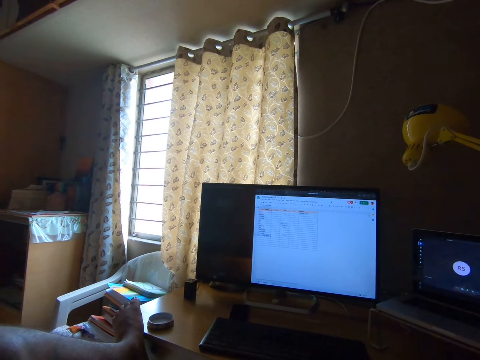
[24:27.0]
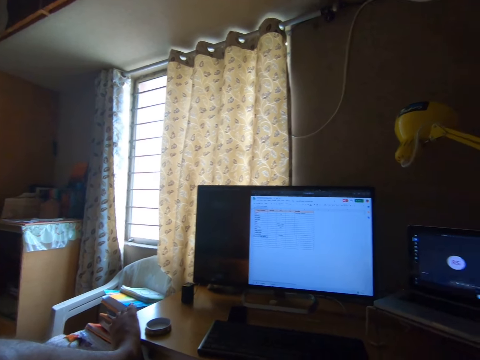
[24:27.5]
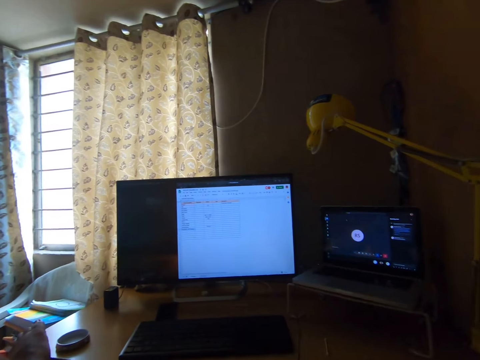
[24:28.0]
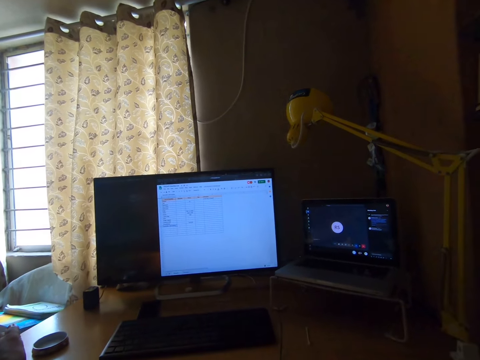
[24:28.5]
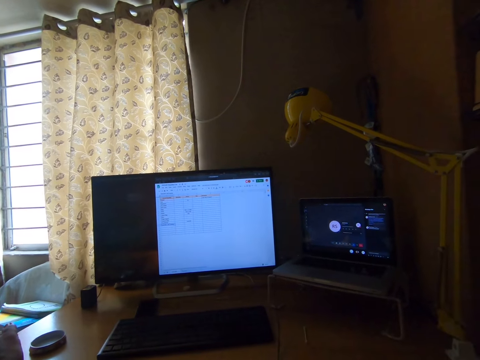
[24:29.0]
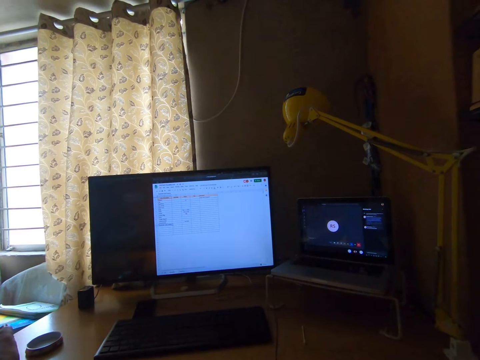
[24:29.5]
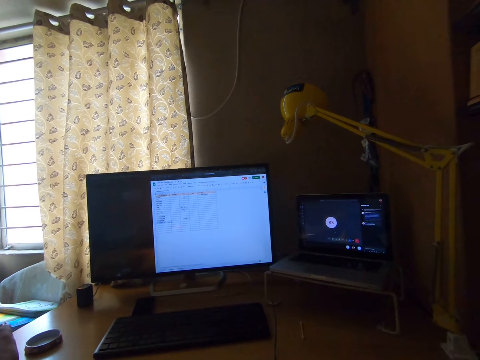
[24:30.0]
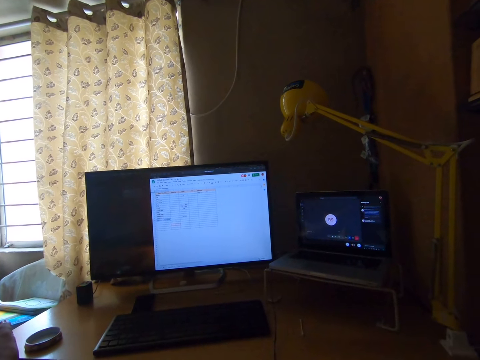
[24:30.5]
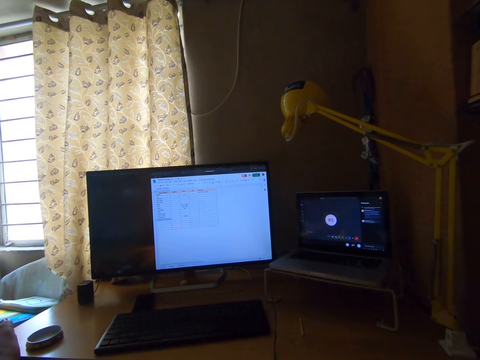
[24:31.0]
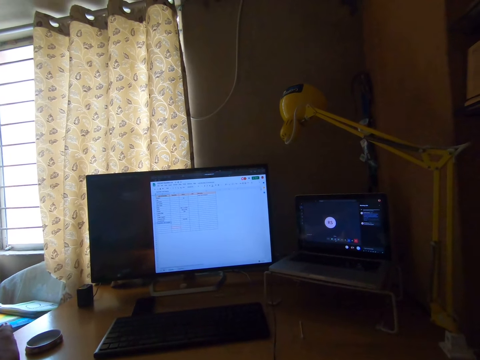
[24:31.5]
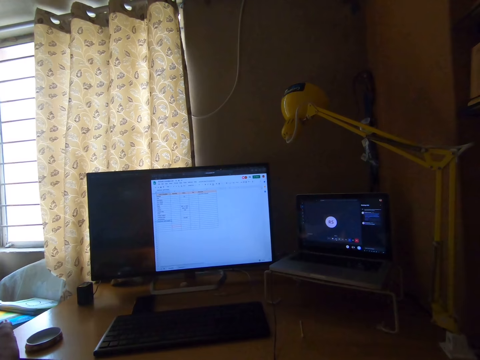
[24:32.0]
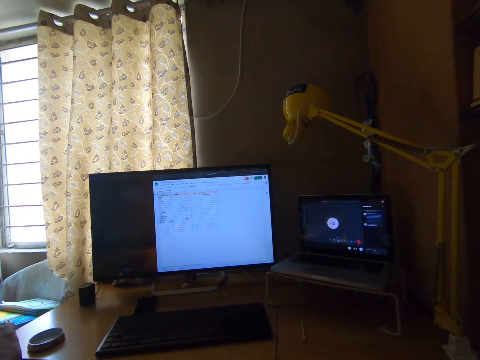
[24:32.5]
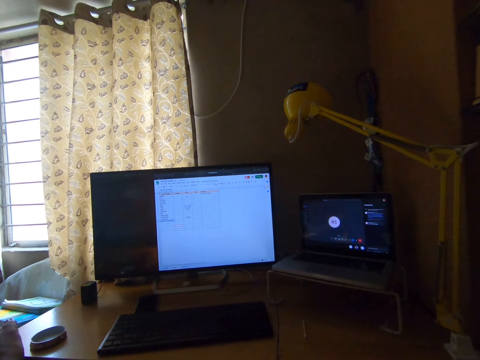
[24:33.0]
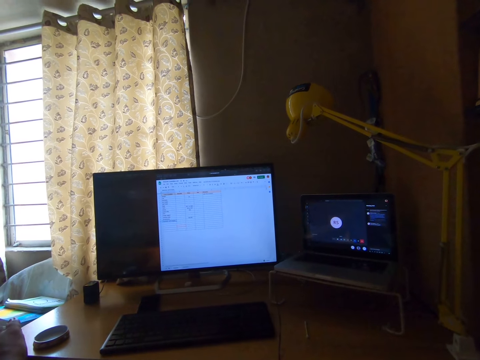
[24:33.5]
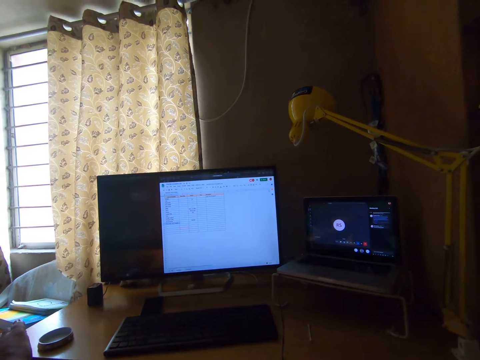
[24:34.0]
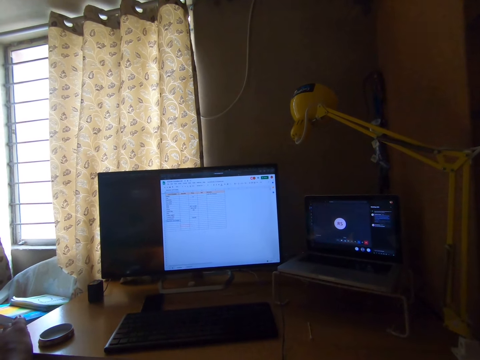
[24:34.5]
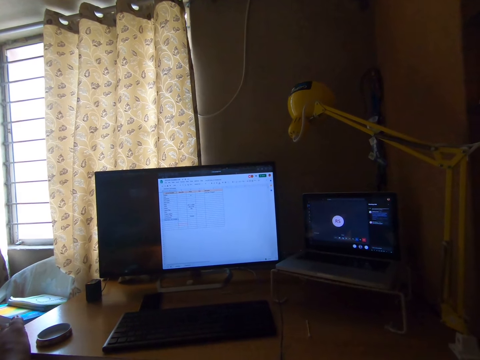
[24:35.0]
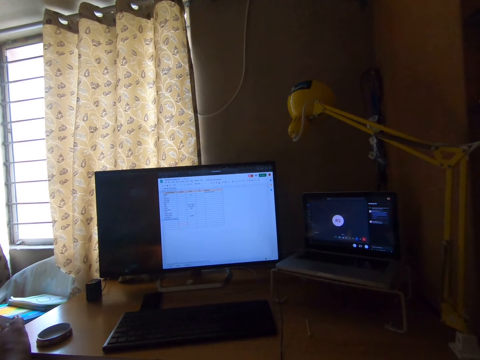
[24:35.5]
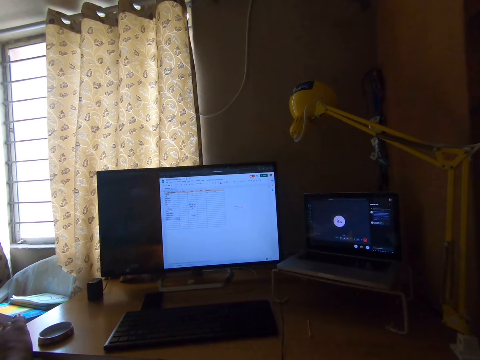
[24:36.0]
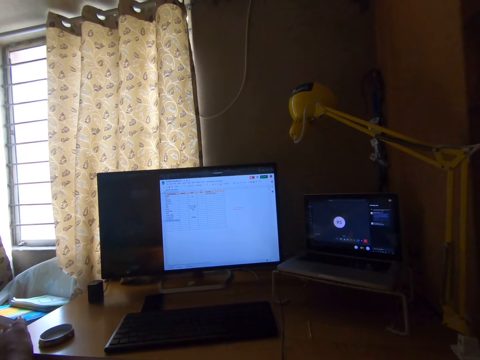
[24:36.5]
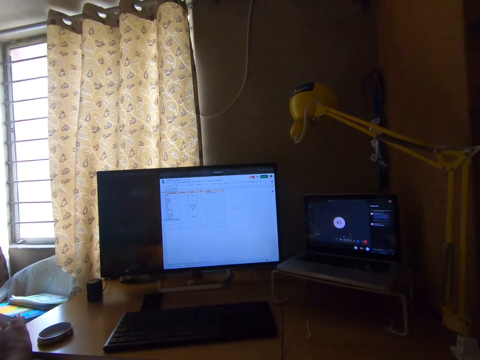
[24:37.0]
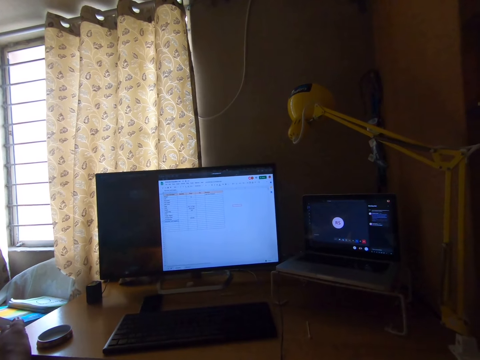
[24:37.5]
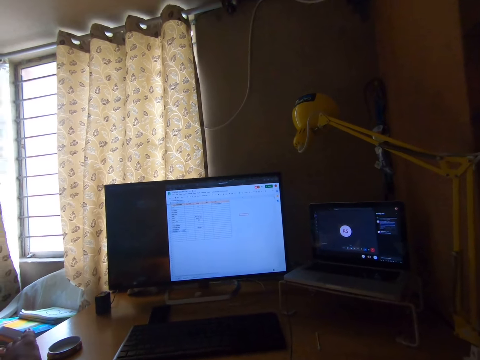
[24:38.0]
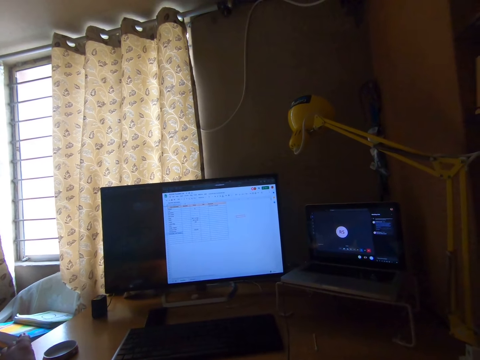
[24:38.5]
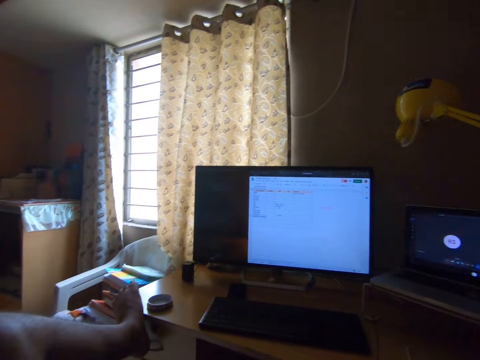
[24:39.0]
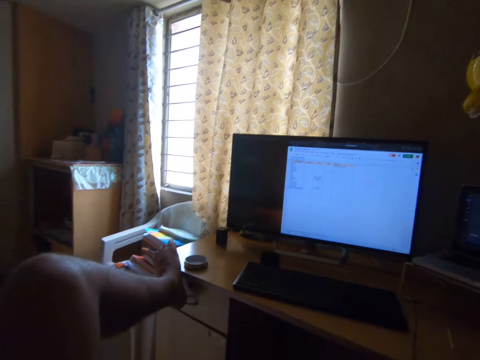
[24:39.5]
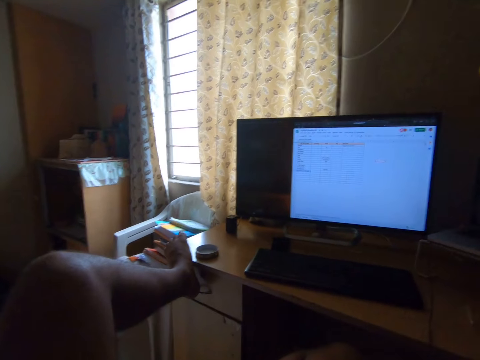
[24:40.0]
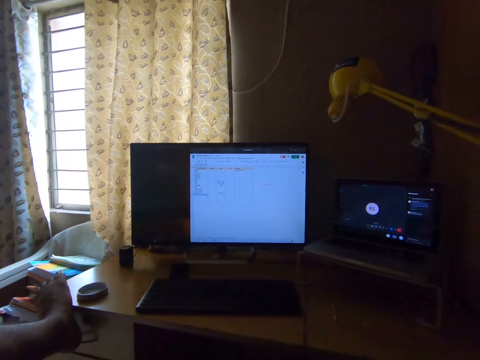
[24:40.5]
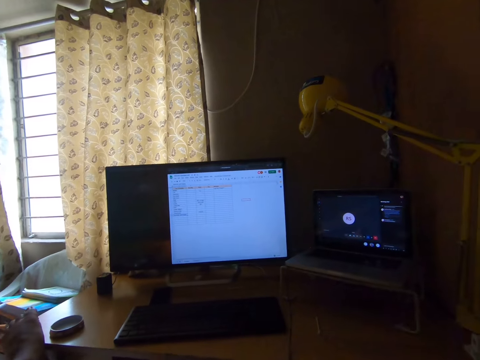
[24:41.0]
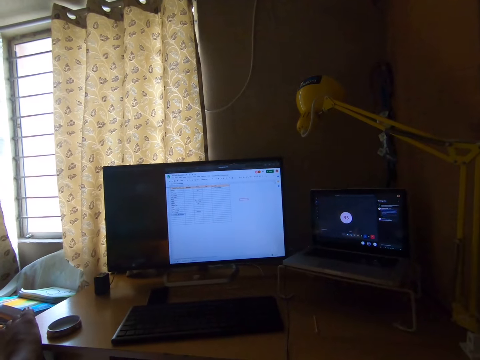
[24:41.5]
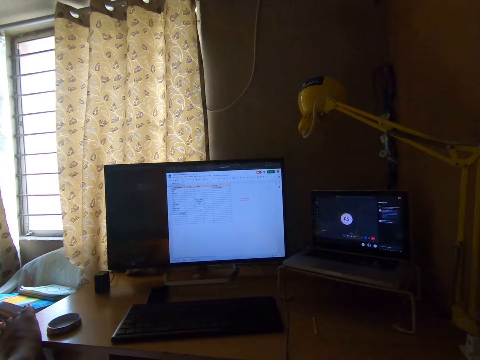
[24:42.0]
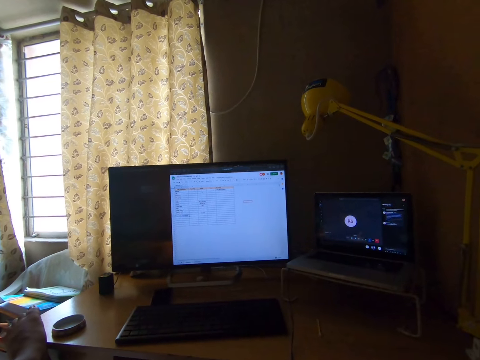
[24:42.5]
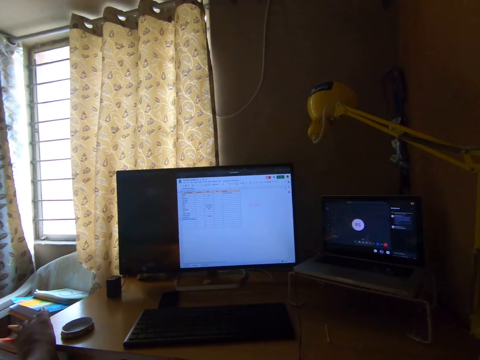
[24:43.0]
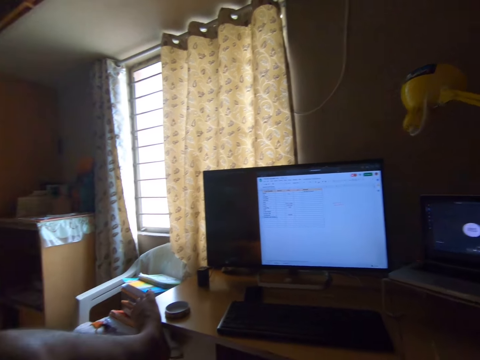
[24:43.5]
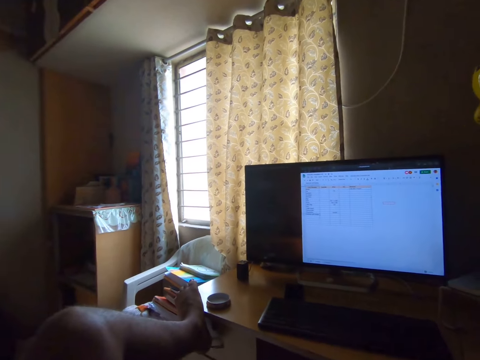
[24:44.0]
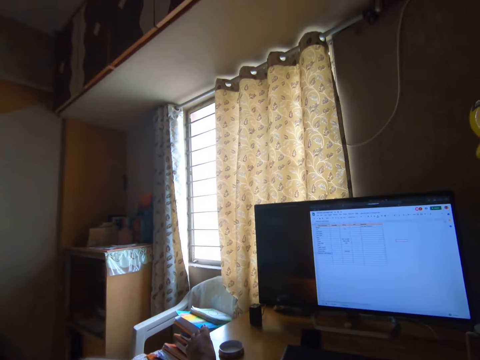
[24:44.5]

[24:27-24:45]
The camera wearer turns the head right. They stare at the laptop. They turn the head left. They move the head down. They stare at the television. They turn the head left. They stare at the window.

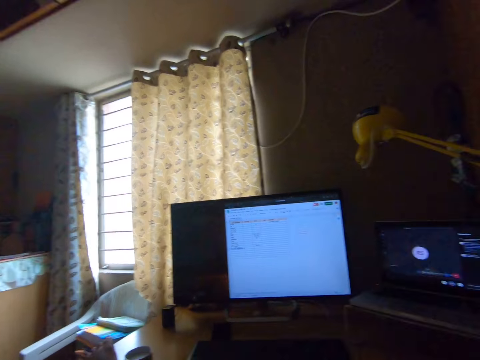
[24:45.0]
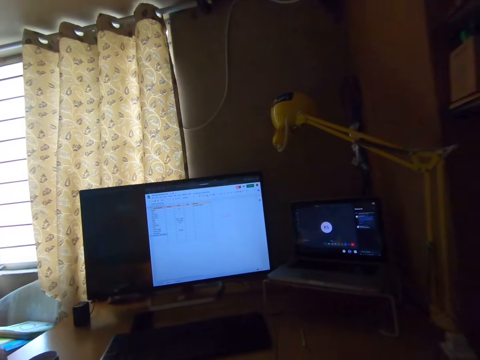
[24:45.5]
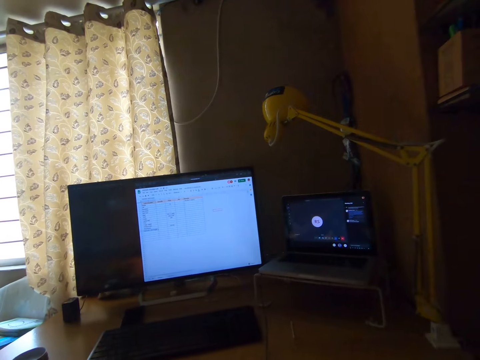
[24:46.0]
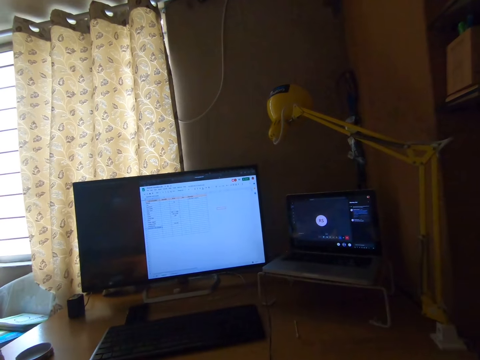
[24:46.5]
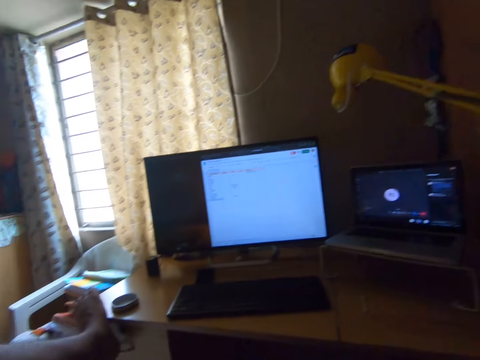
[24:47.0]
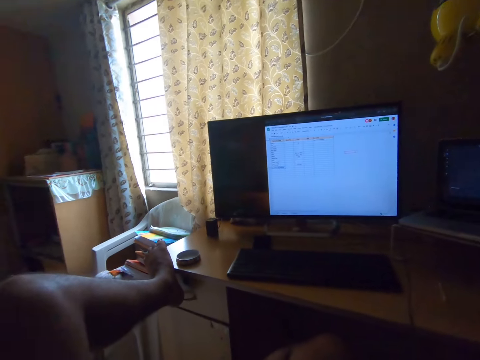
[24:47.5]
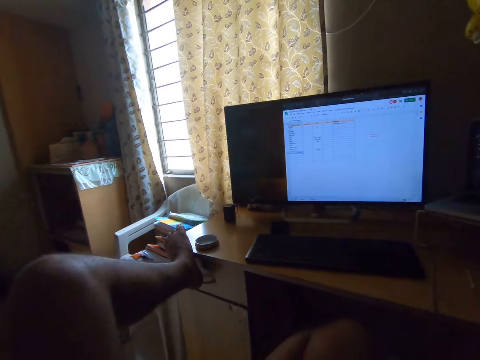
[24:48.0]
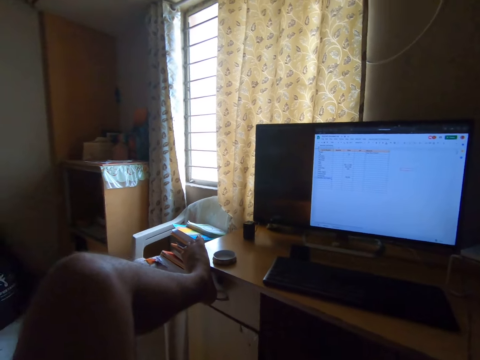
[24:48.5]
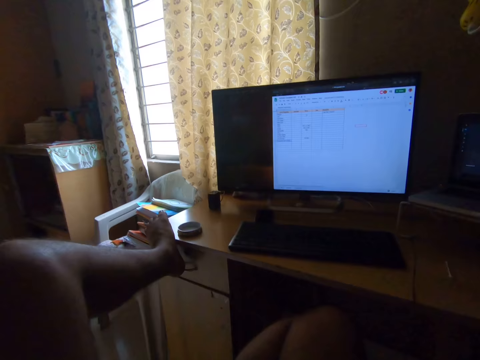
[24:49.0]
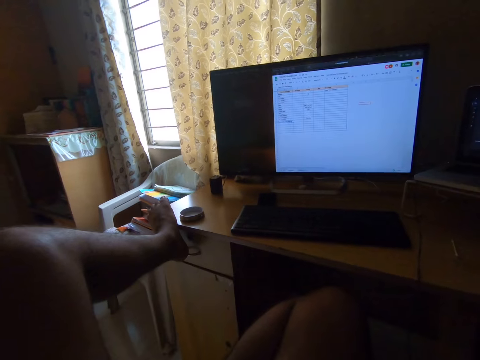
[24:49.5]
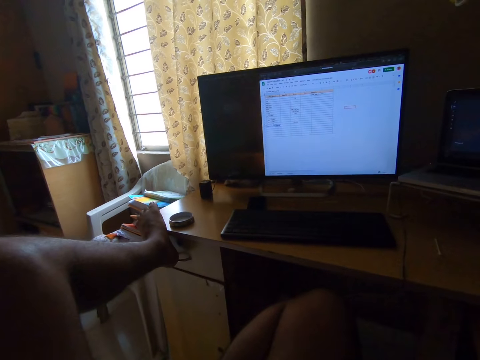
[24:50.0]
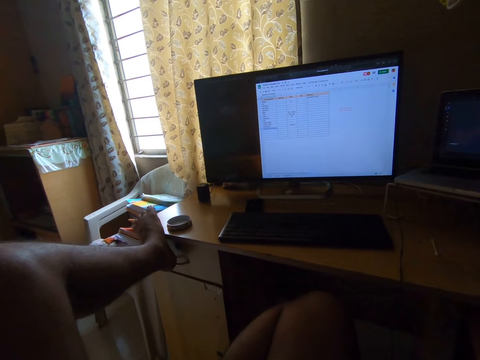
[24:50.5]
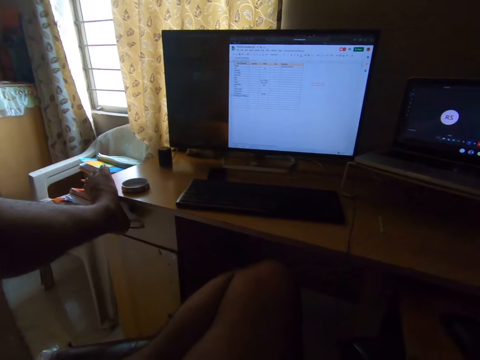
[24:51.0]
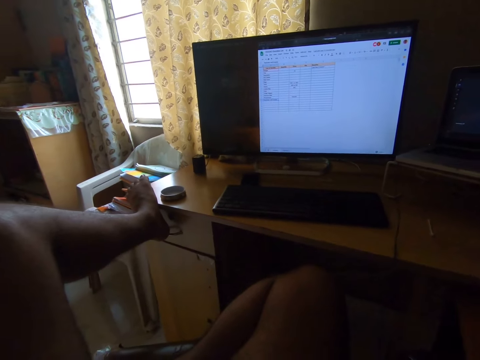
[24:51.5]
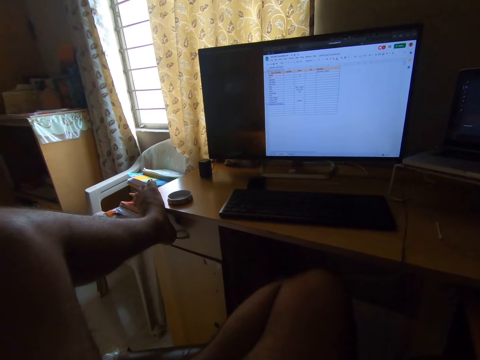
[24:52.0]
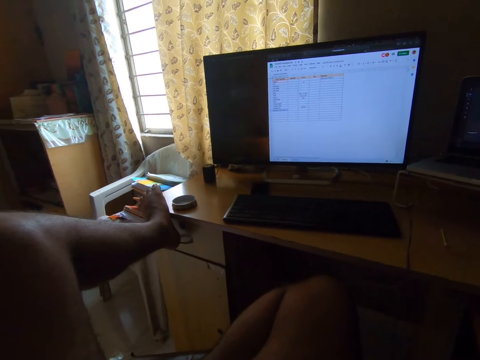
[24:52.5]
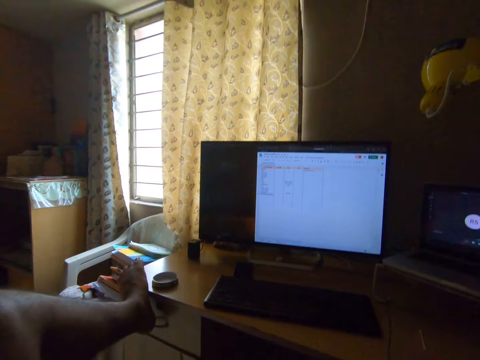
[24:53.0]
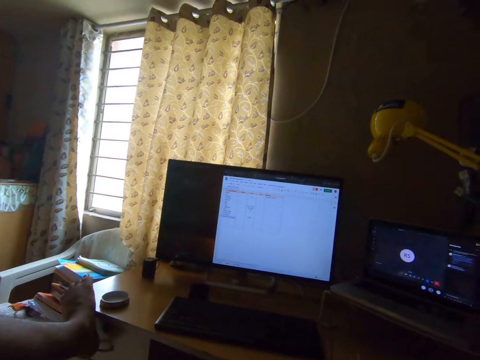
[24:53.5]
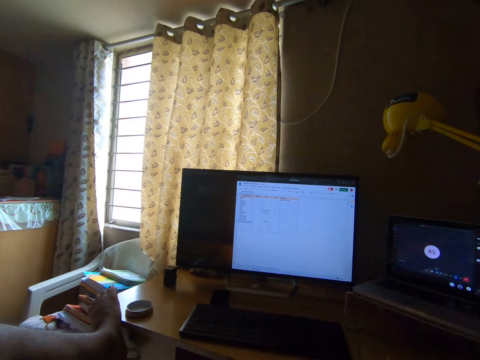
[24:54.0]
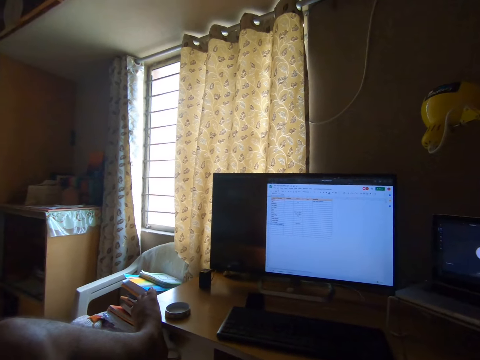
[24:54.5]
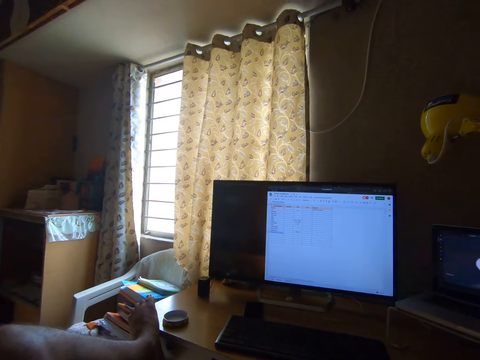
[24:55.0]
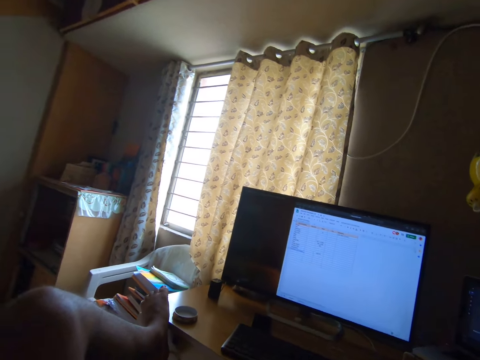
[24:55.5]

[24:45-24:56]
The camera wearer turns the head right. They stare at the television. They move the head down. They stare at the leg. They move the head up. They stare at the television.
